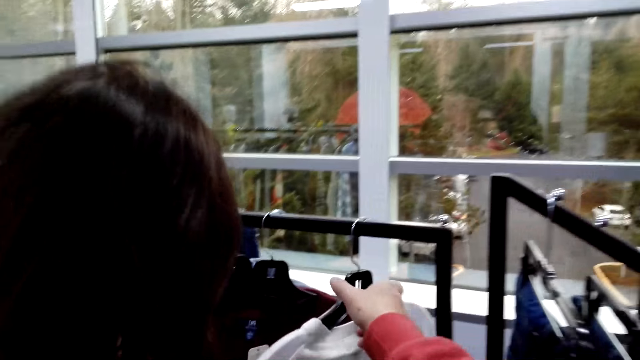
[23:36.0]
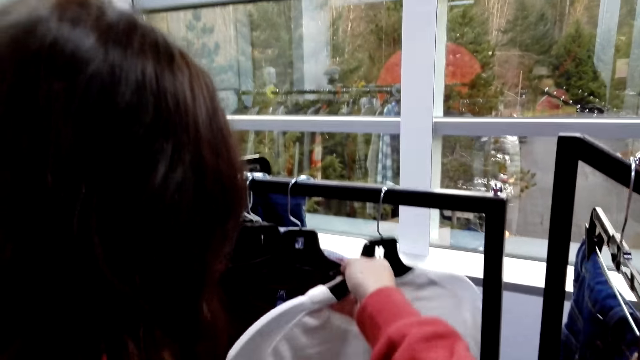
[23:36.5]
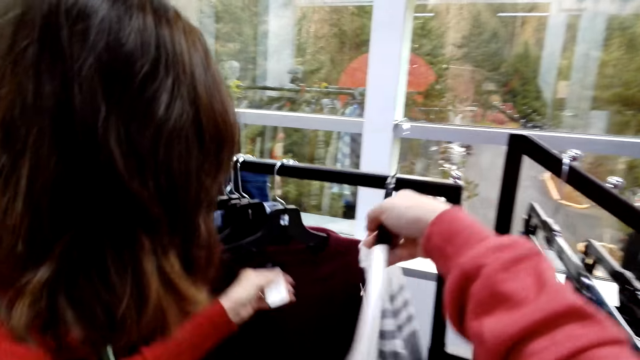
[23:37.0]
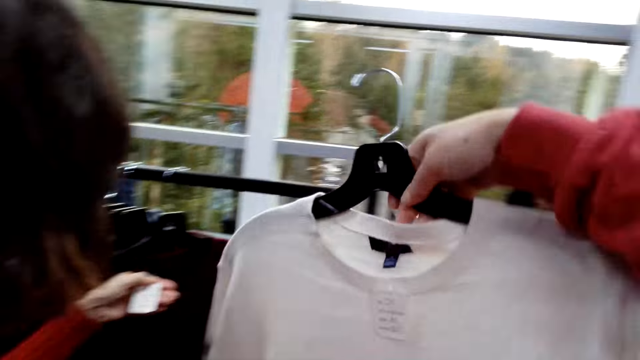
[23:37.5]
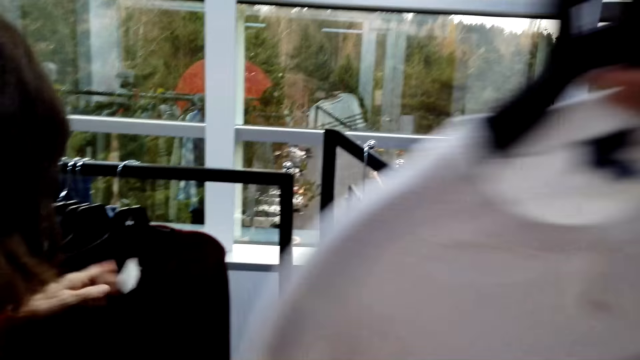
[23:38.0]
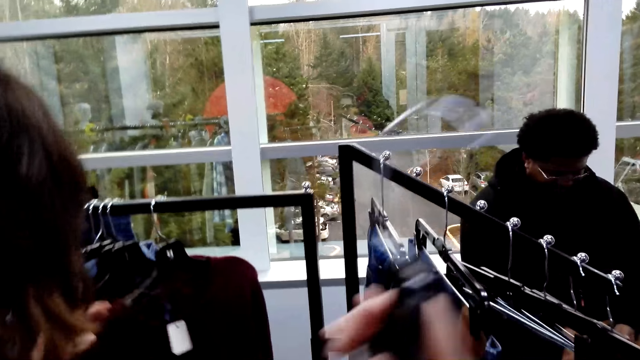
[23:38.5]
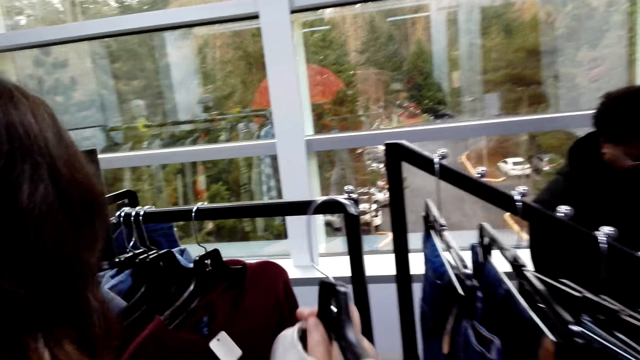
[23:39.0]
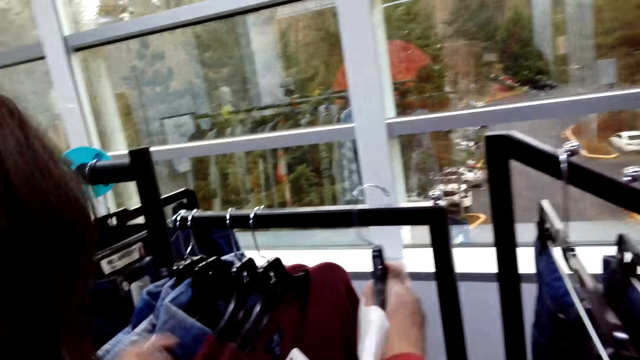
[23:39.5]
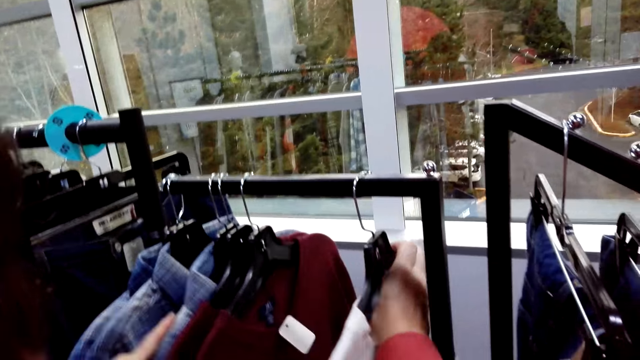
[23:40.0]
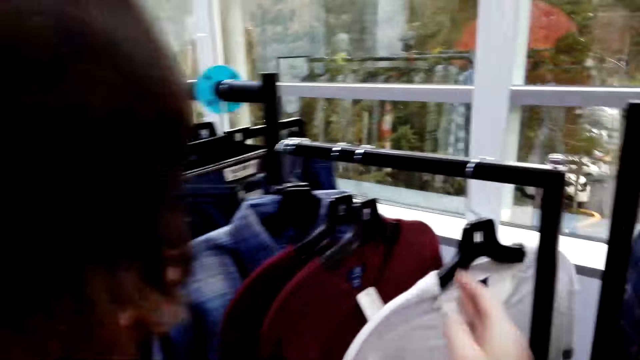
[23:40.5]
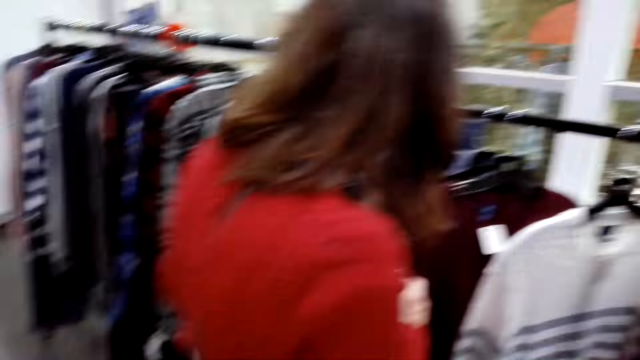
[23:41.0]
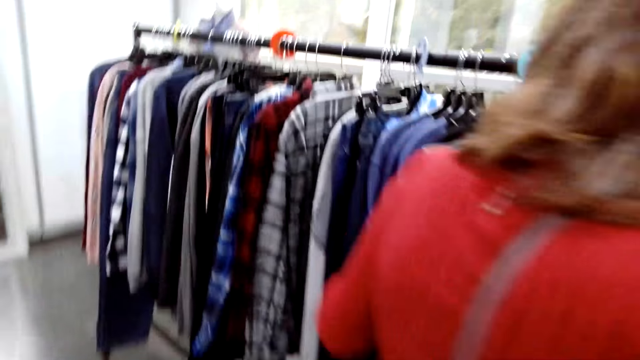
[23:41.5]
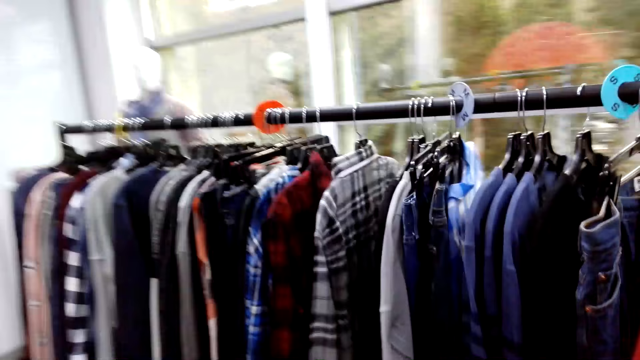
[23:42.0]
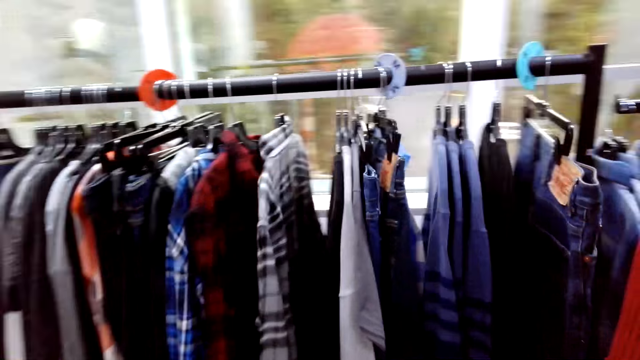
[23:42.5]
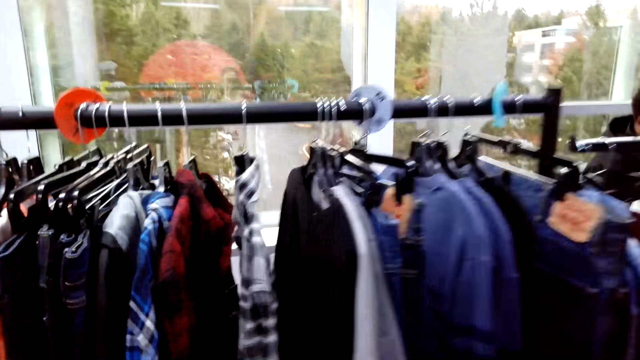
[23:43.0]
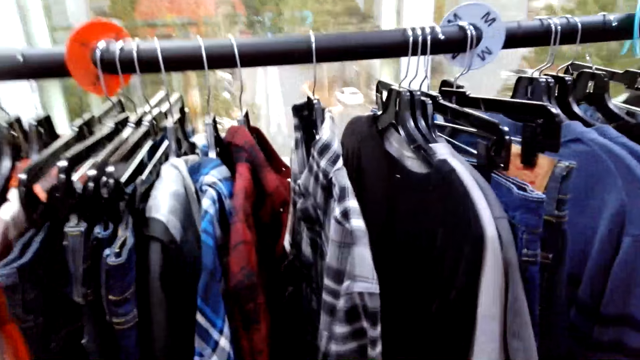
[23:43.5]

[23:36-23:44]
The camera wearer picks the cloth from the handrail and hangs the cloth on the handrail. A woman holds the cloth with the left hand. The camera wearer looks around and moves around the shop.

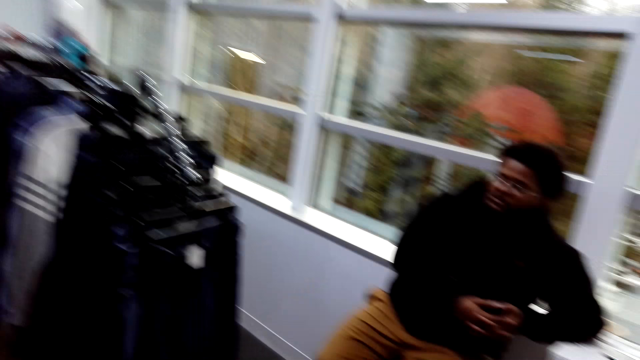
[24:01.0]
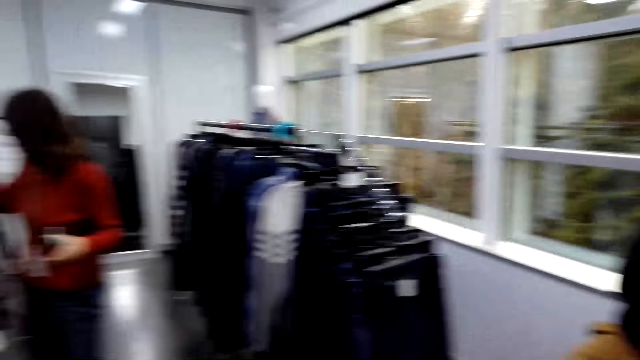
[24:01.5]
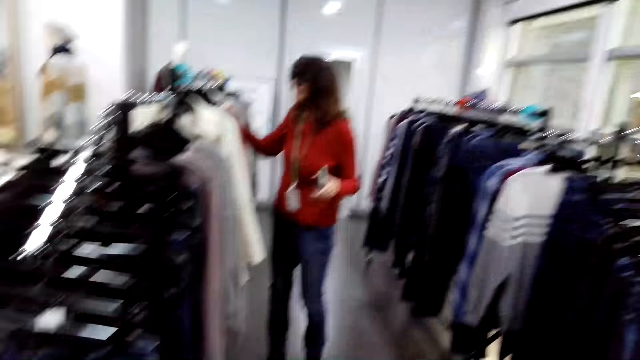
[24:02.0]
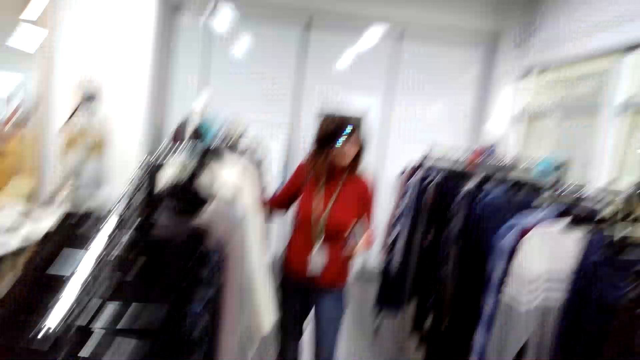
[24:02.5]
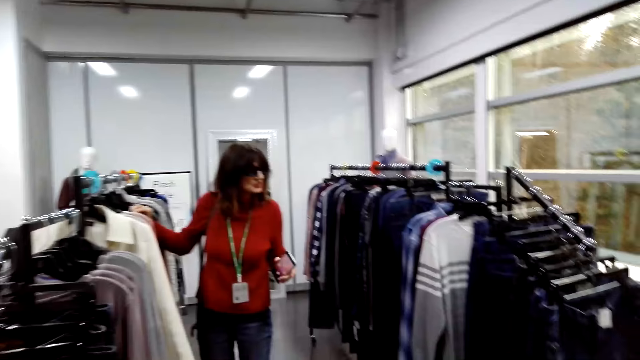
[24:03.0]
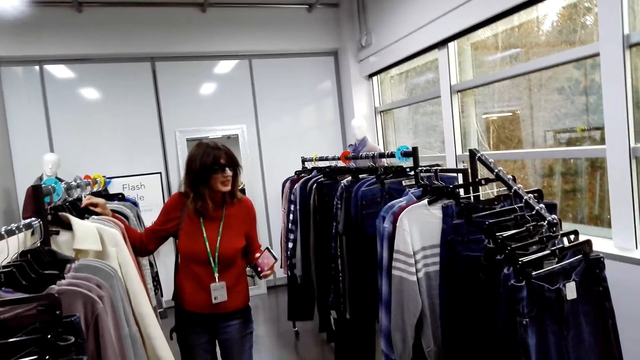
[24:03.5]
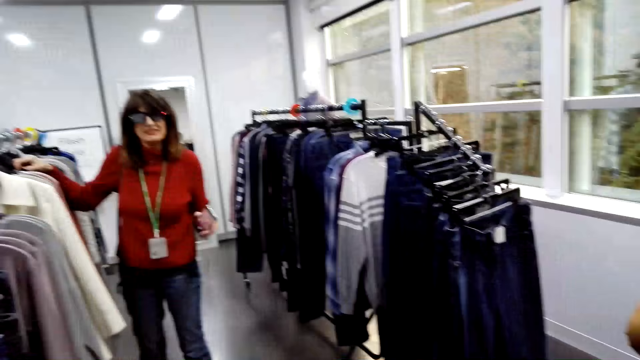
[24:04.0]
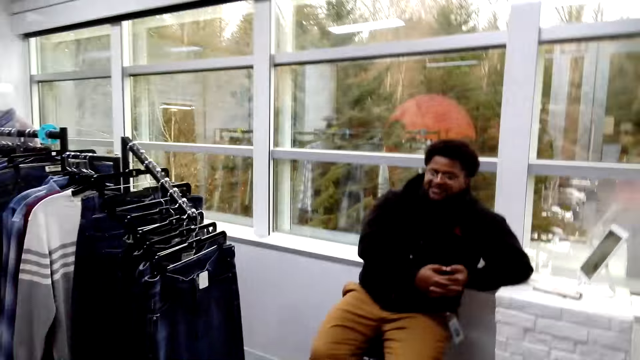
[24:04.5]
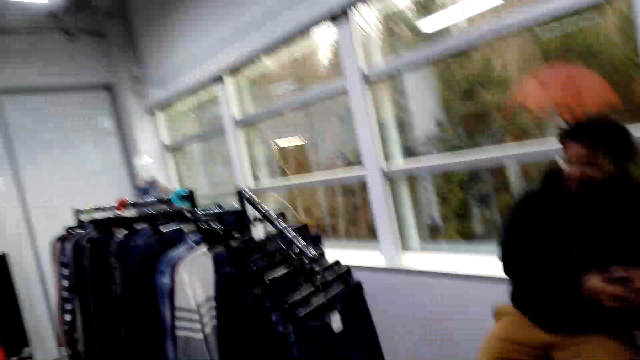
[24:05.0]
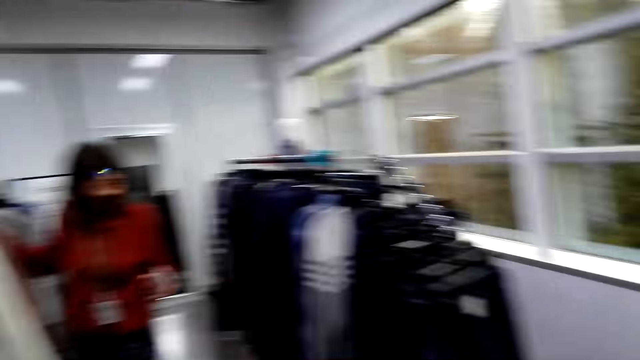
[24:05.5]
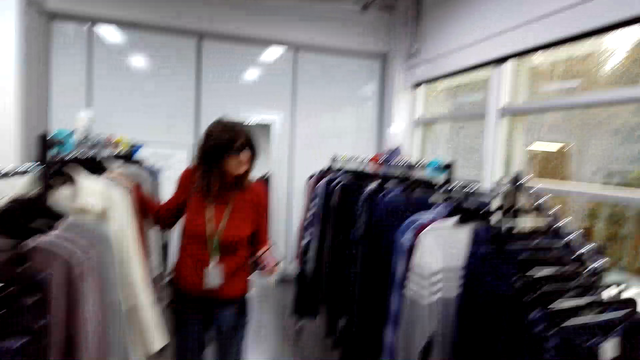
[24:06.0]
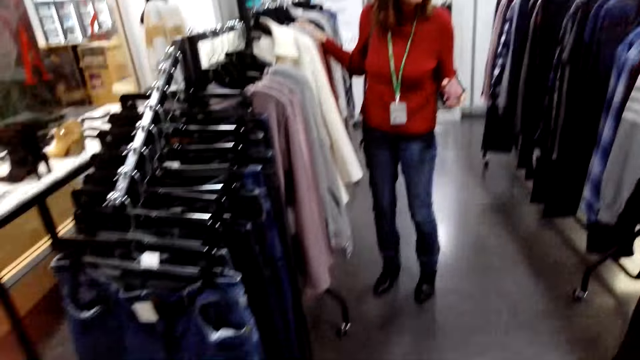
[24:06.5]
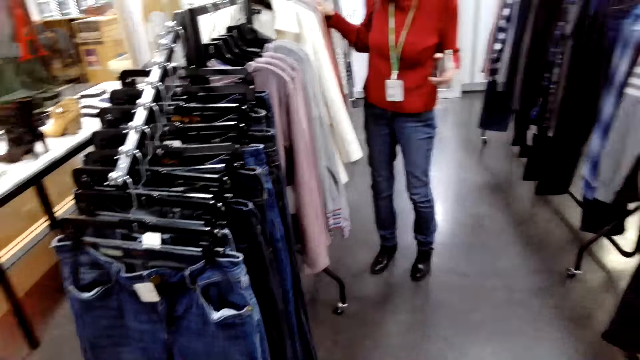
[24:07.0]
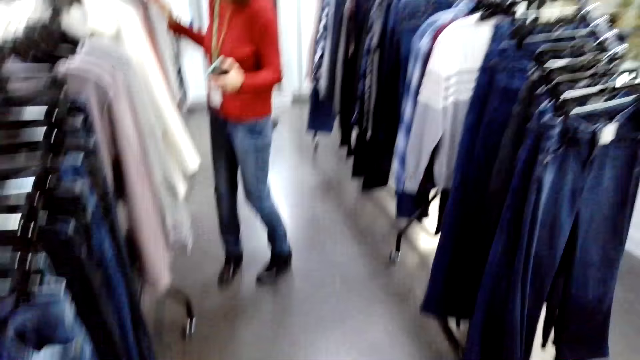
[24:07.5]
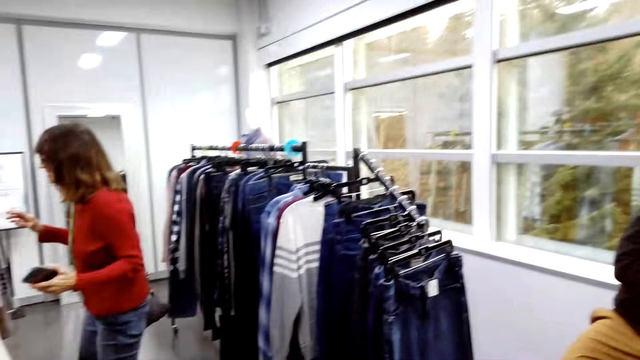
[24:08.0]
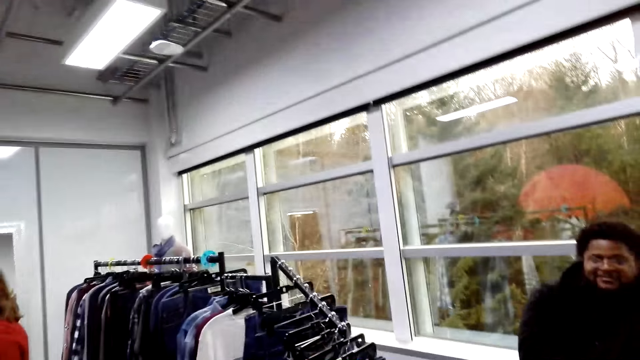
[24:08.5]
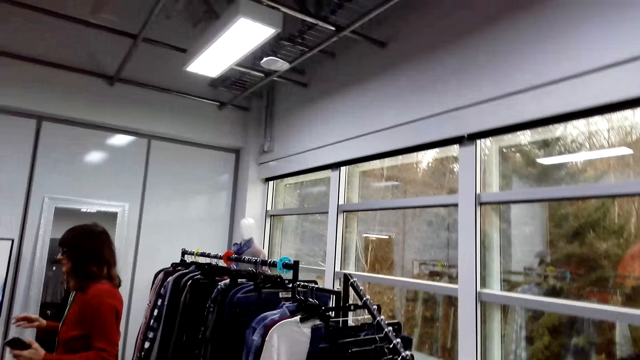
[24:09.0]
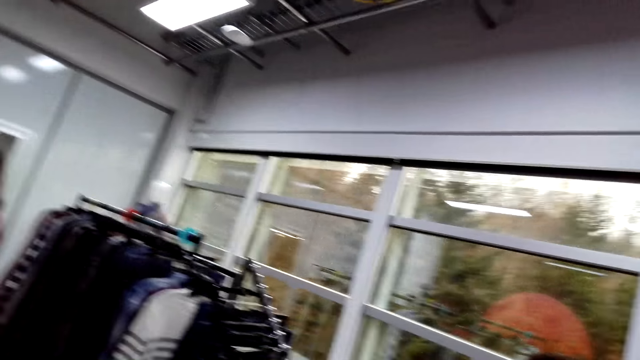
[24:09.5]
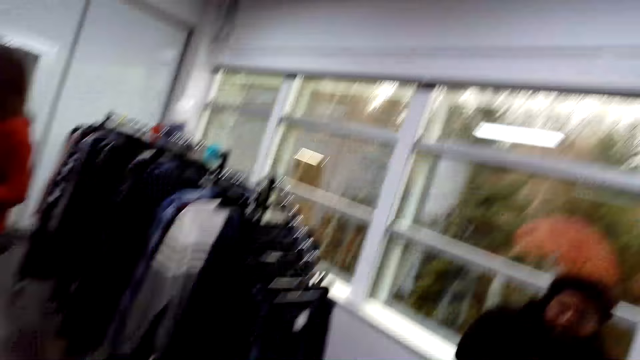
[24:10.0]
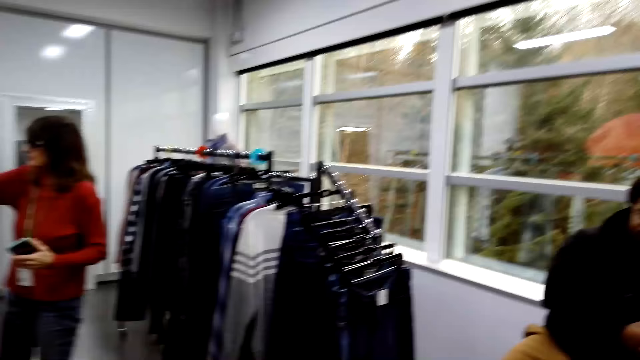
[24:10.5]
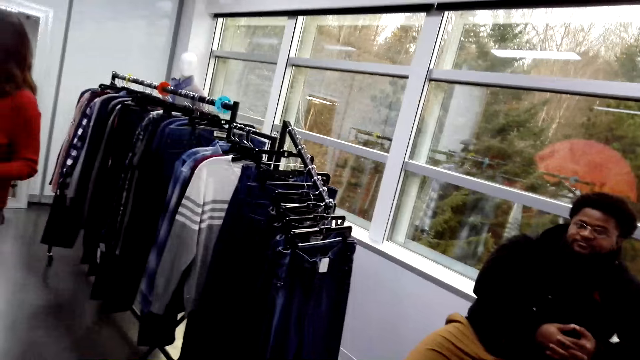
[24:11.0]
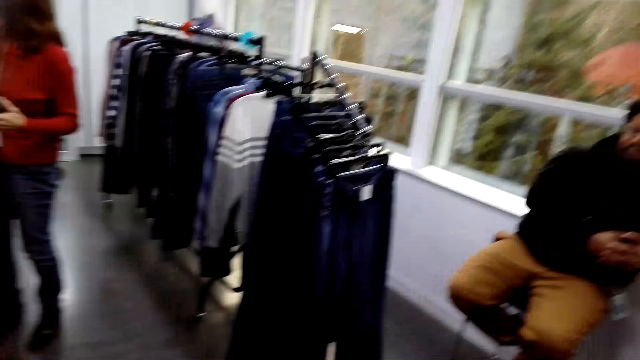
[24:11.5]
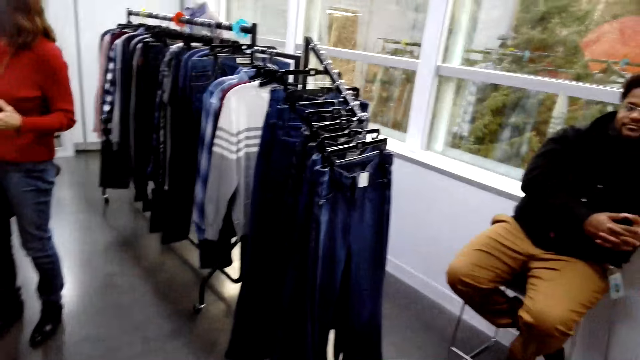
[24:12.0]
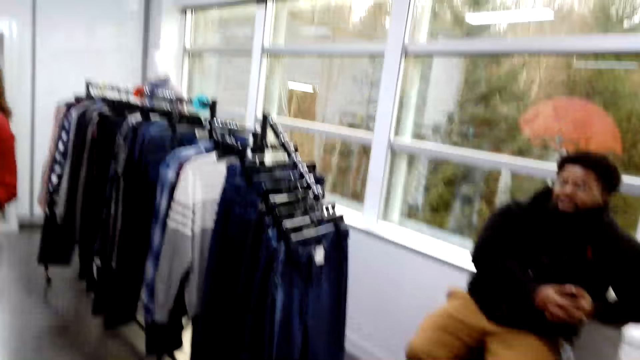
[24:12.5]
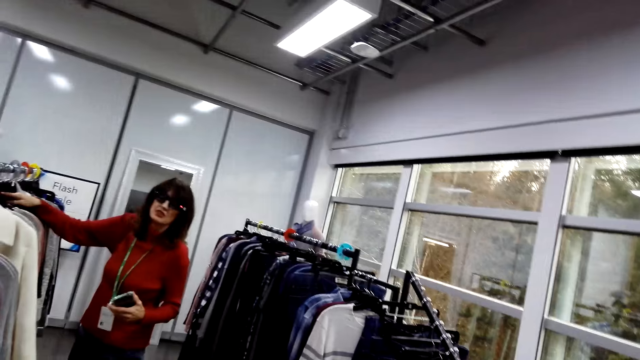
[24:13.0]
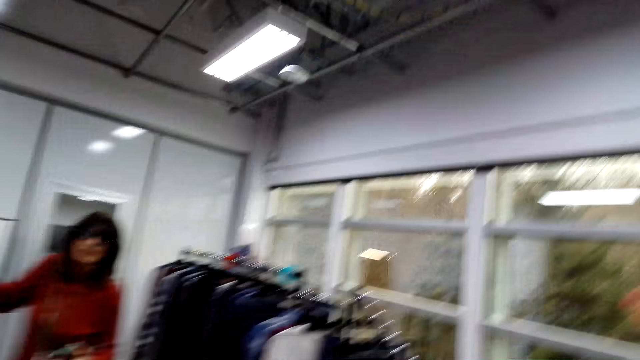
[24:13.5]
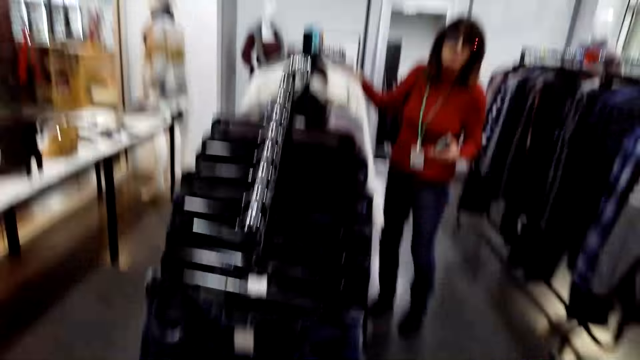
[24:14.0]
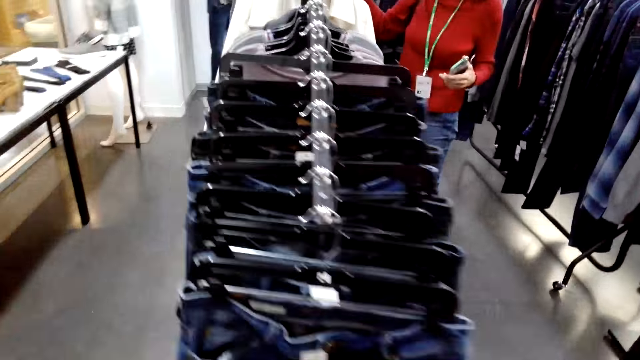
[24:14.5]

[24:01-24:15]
The camera wearer moves around the shop. A woman holds a cloth with the right hand. The camera wearer looks around.
